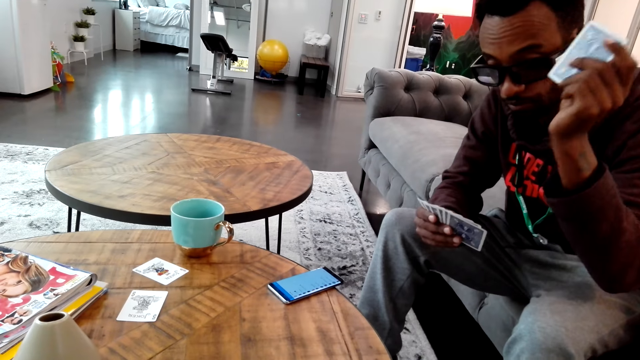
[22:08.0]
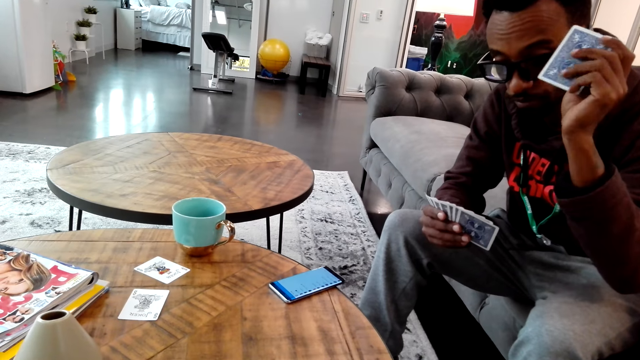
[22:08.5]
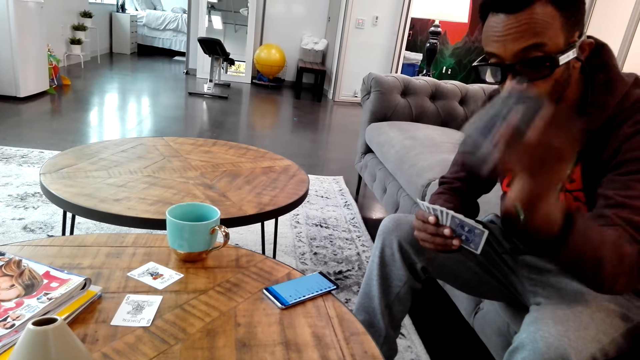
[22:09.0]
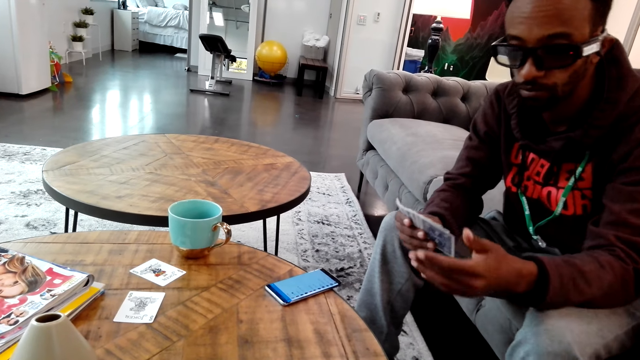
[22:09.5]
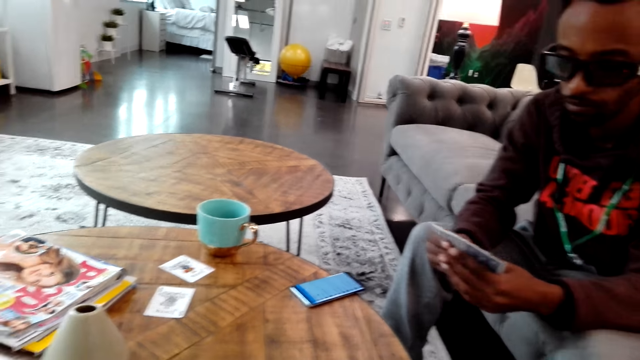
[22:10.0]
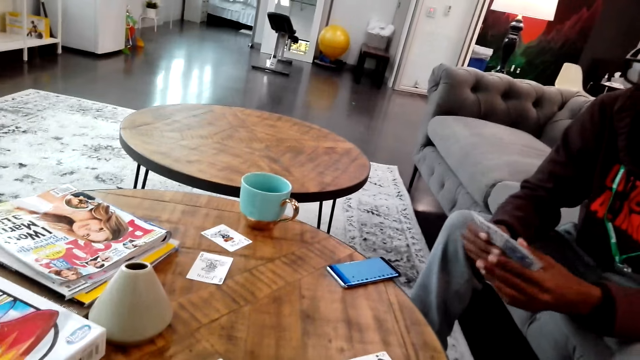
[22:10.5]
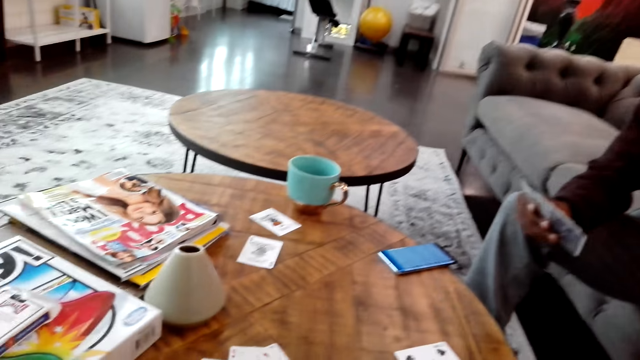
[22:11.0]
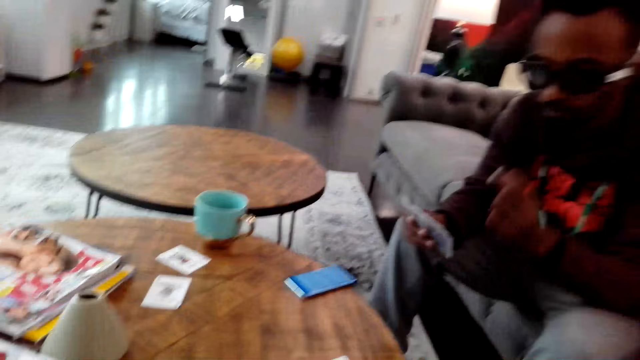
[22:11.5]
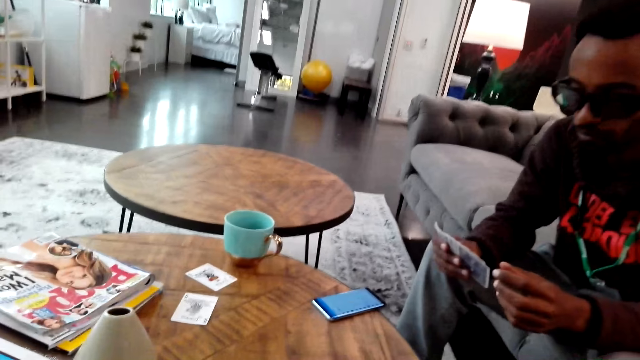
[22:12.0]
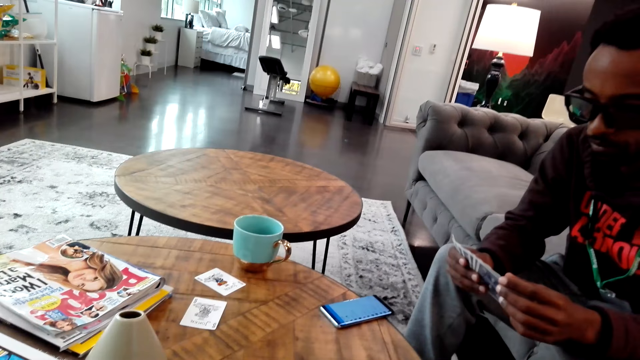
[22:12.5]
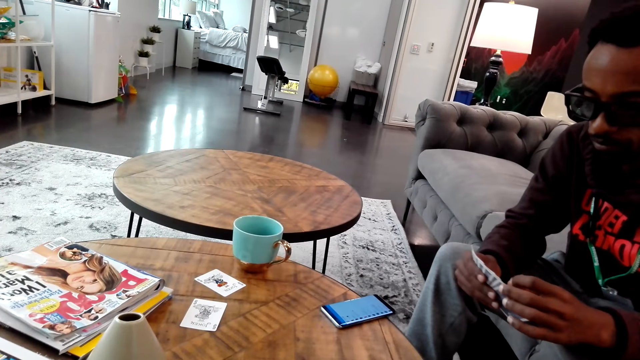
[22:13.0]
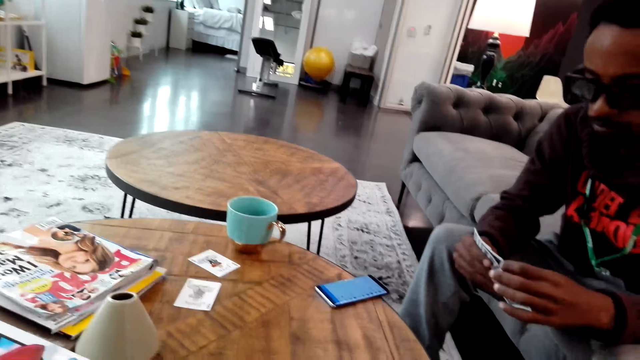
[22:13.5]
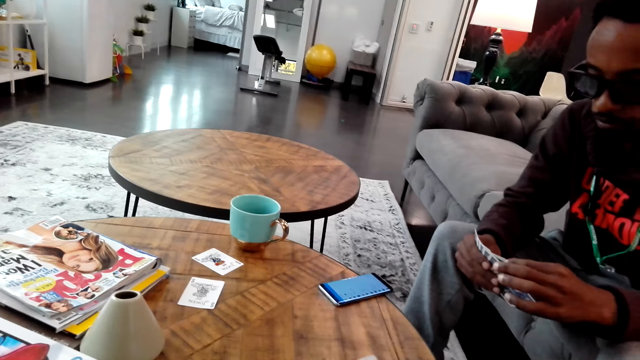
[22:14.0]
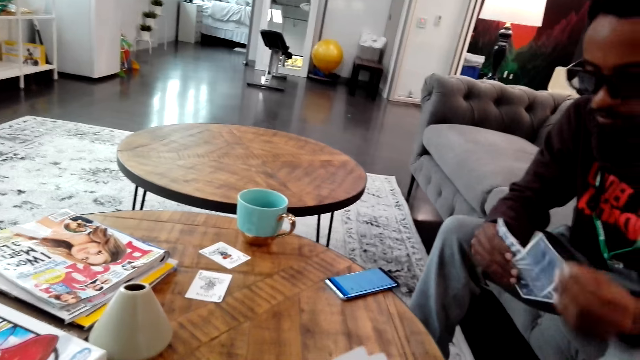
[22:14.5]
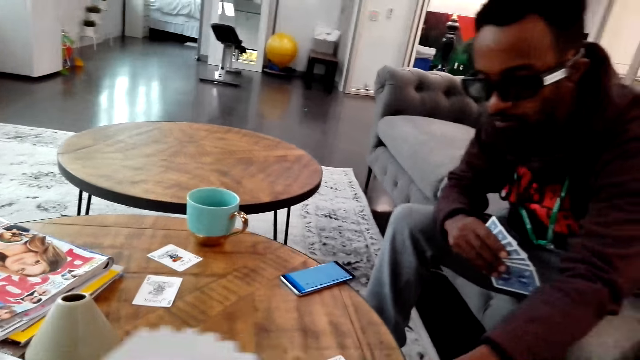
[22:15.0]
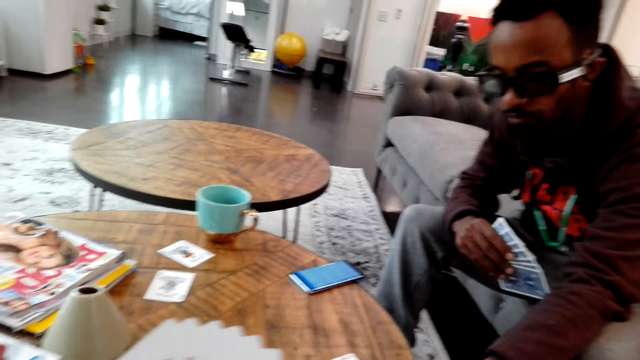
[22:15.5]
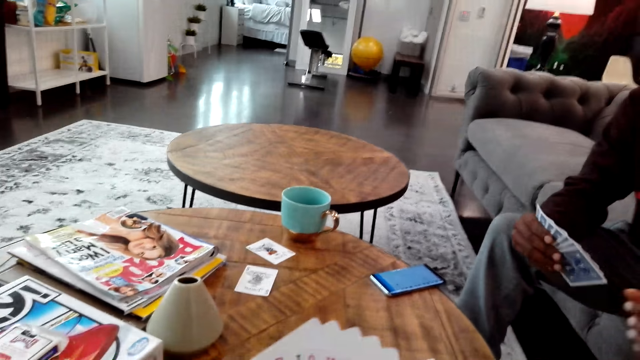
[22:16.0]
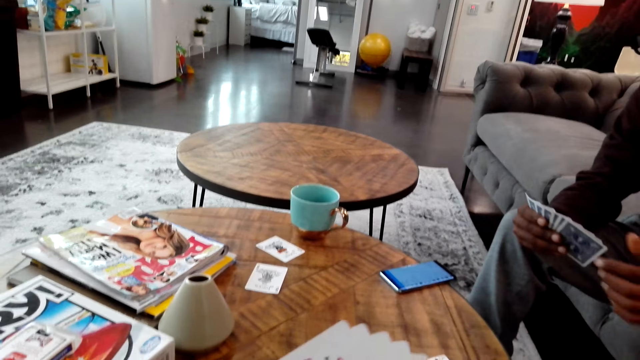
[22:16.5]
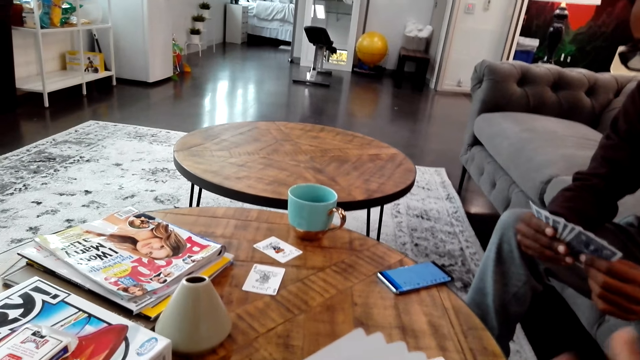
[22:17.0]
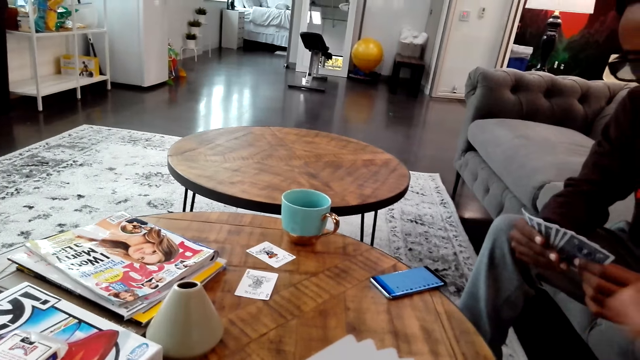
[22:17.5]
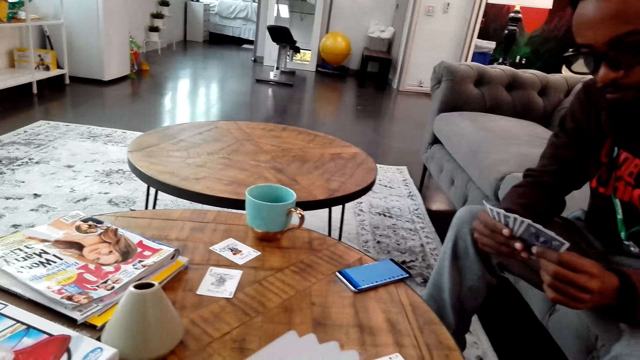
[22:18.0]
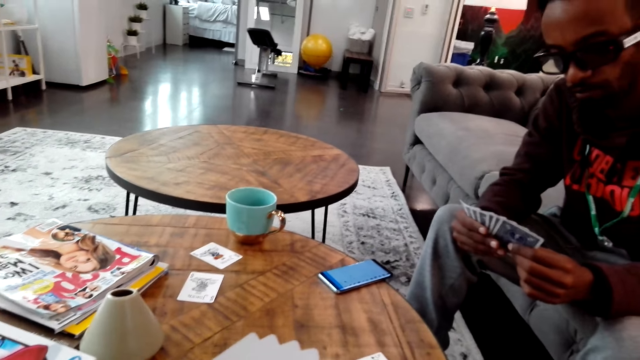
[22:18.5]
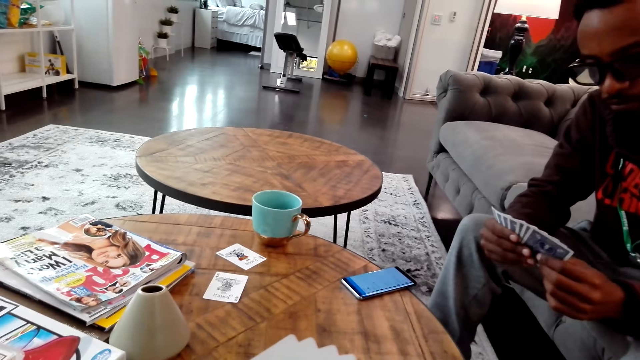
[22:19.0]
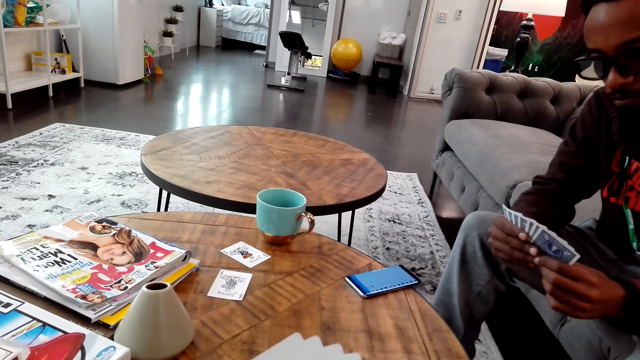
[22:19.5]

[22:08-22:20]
A man places a card on the table. The camera wearer does something. The man holds the card on the hand. The man places the card on the table. The camera wearer moves the card on the hand.

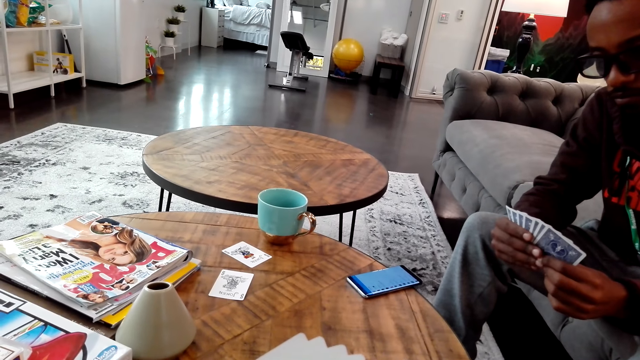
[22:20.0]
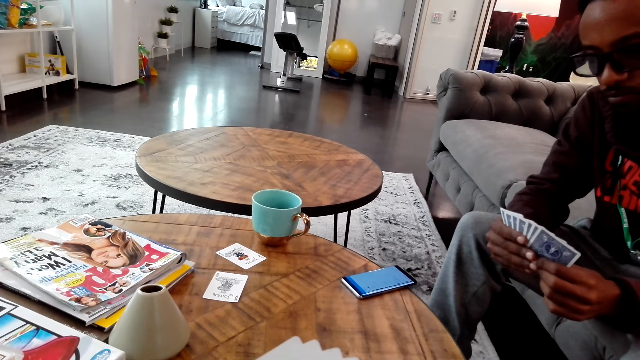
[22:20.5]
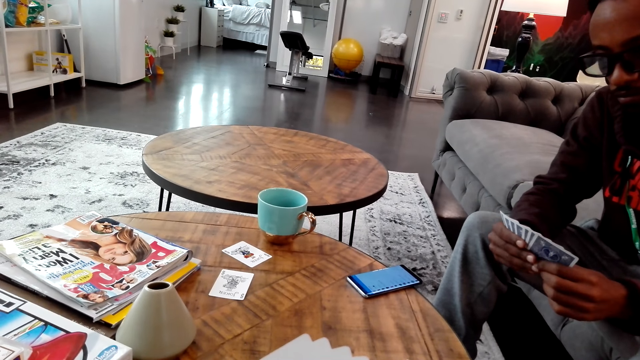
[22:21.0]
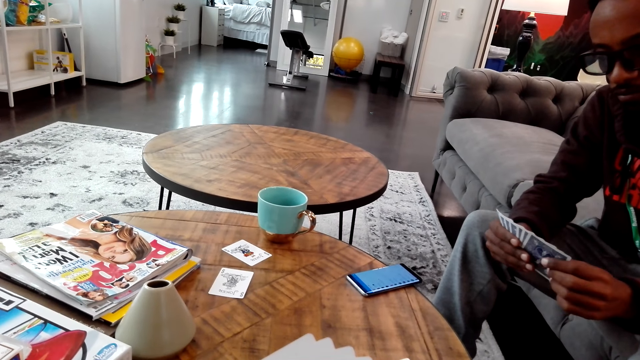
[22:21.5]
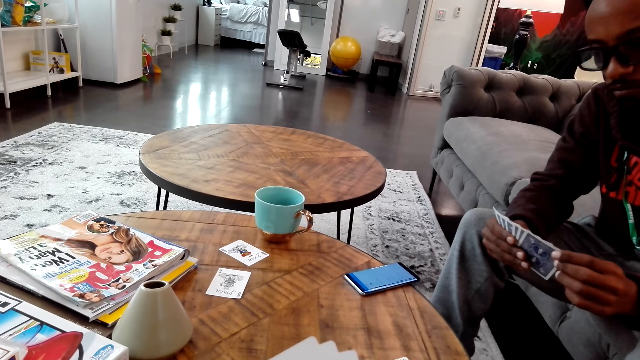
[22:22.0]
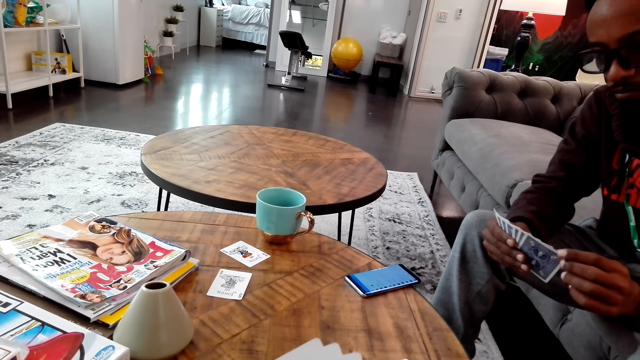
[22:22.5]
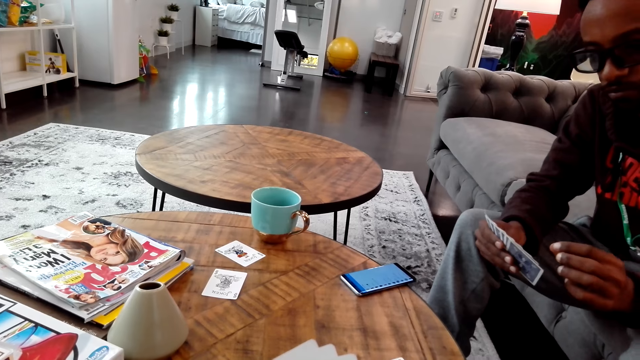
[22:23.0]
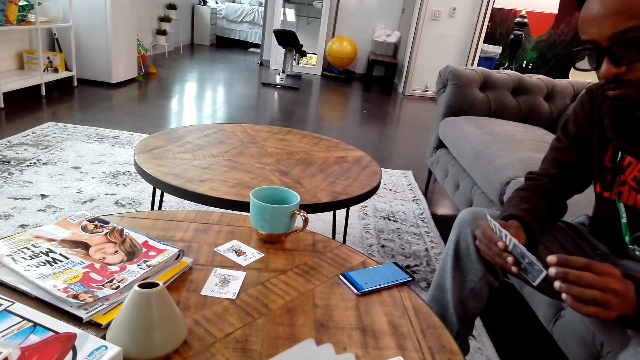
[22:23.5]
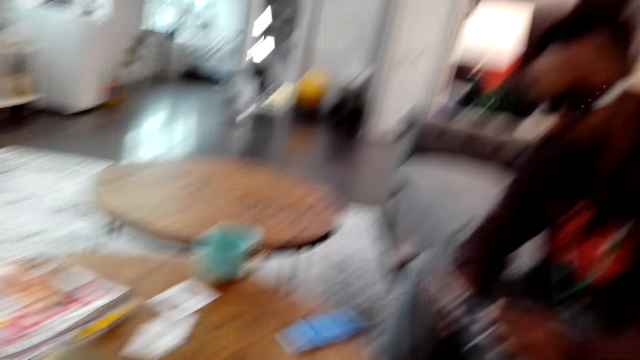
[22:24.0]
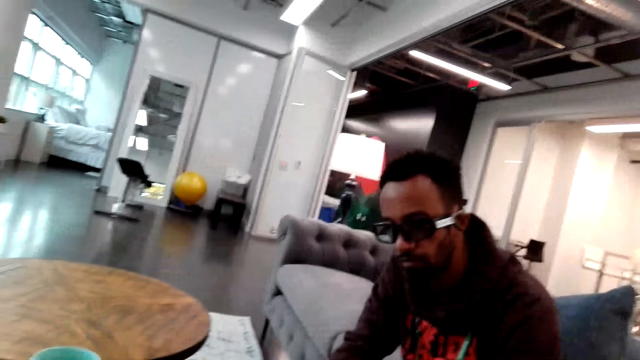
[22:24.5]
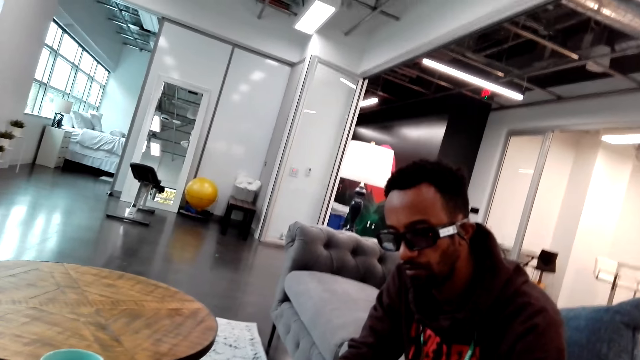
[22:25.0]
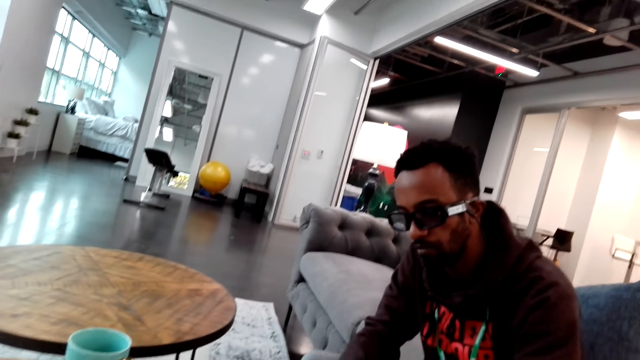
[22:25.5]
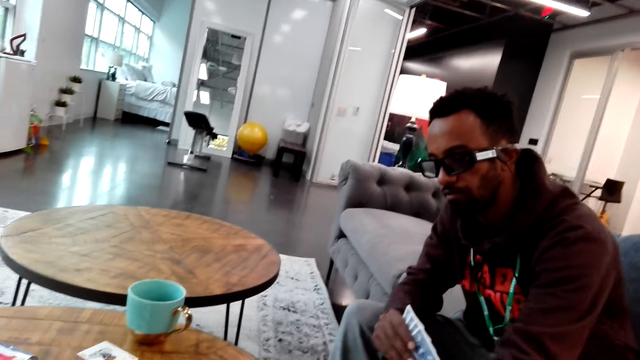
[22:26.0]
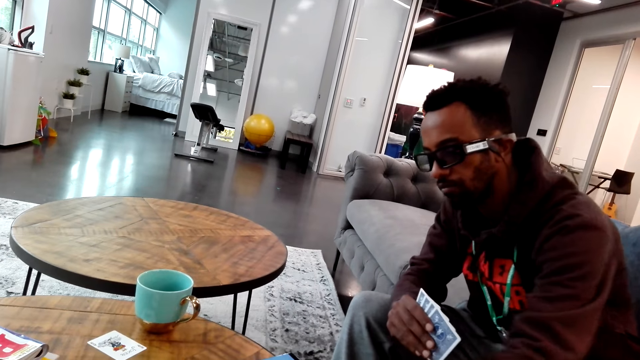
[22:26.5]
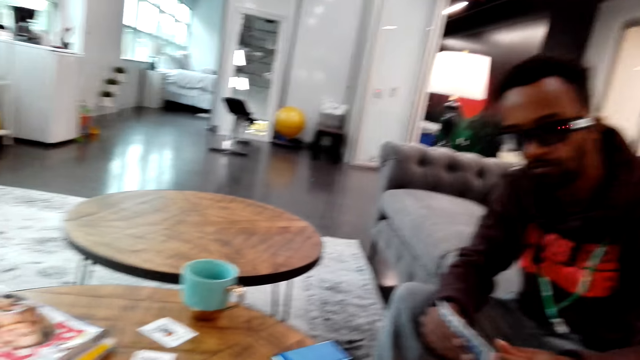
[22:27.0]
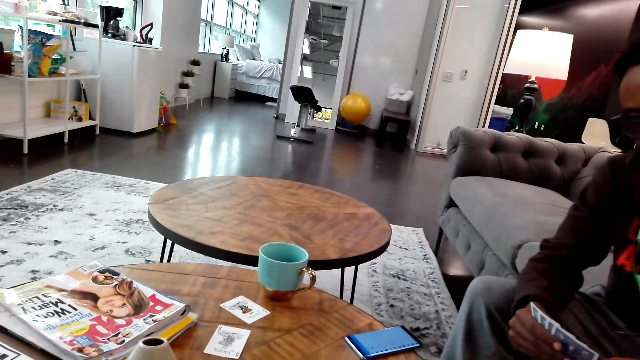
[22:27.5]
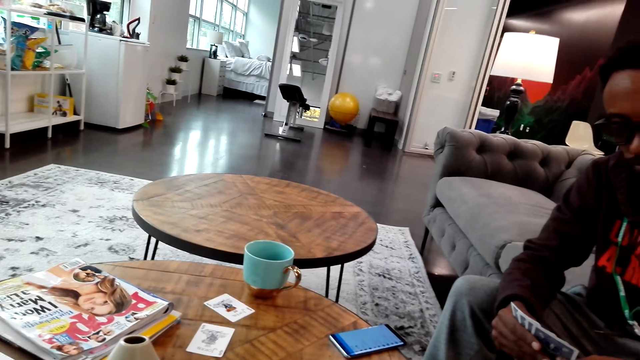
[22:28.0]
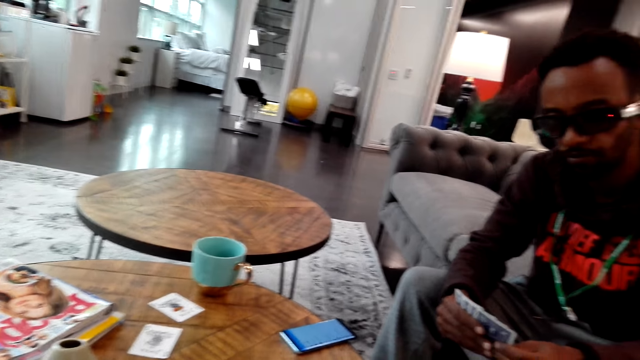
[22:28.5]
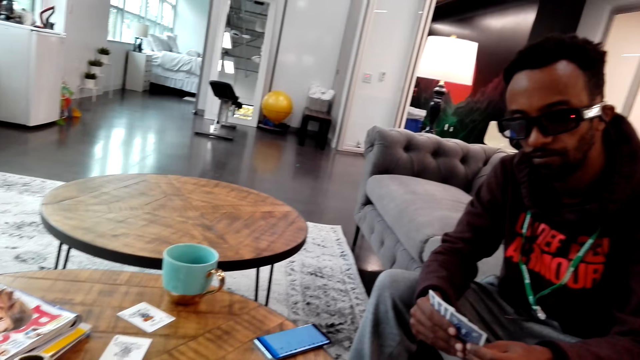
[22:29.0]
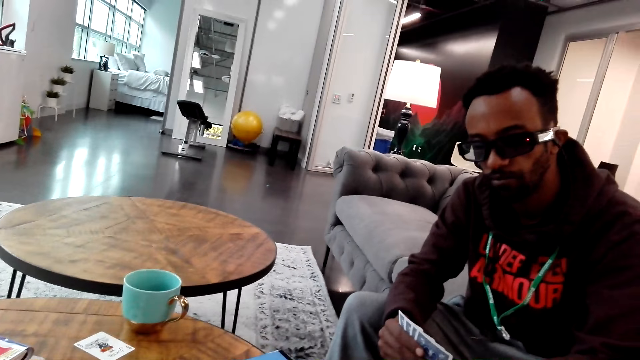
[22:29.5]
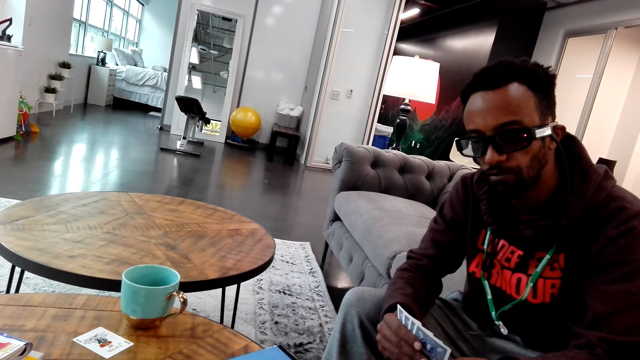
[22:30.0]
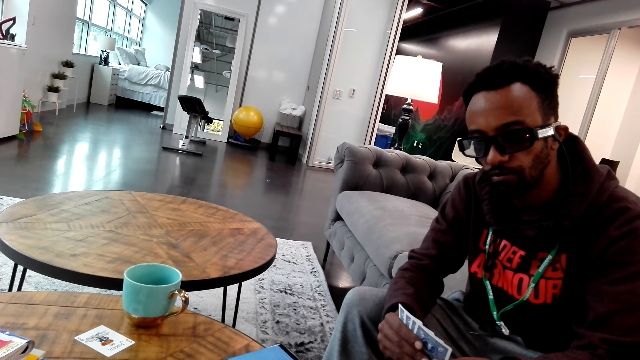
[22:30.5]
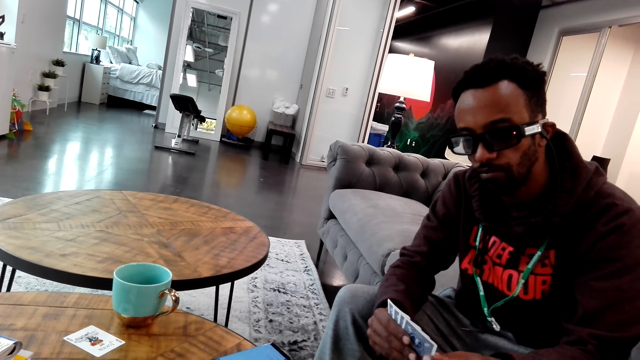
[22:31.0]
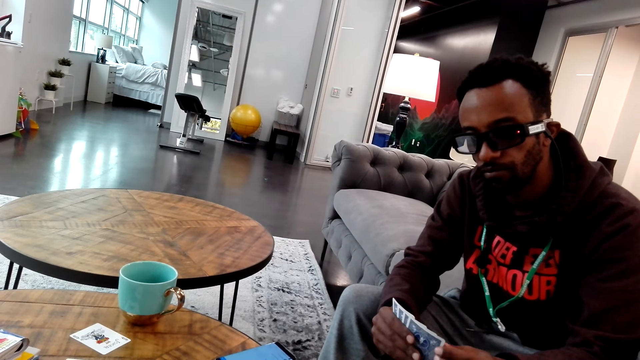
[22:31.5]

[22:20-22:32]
A man holds a card on the hand. The camera wearer looks around. The man places the card on the table. The camera wearer does something. They look around the house.
